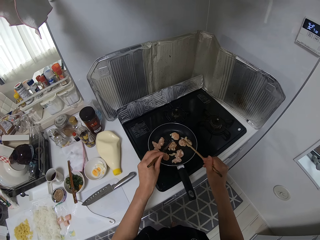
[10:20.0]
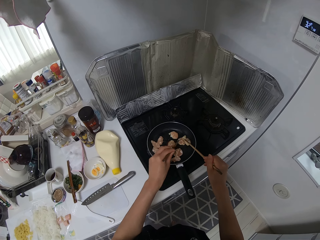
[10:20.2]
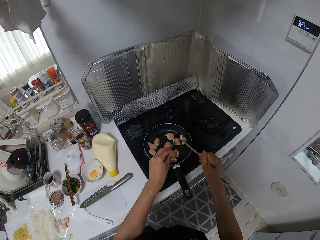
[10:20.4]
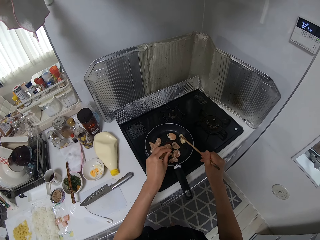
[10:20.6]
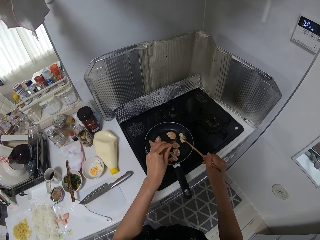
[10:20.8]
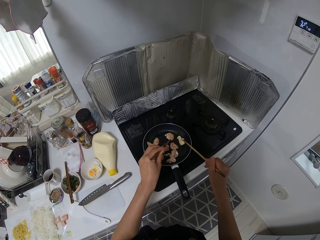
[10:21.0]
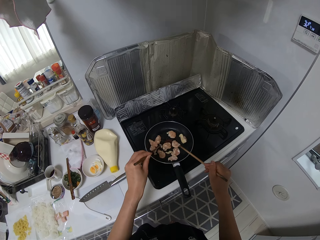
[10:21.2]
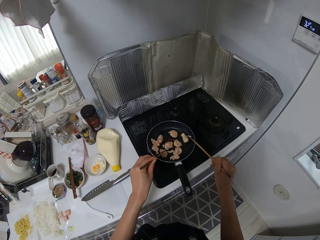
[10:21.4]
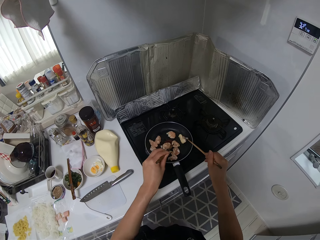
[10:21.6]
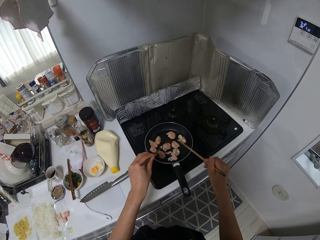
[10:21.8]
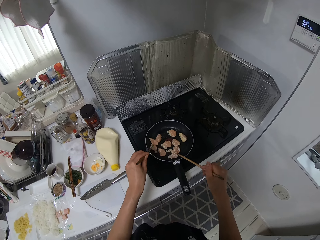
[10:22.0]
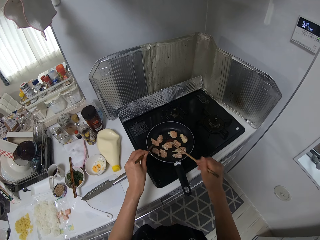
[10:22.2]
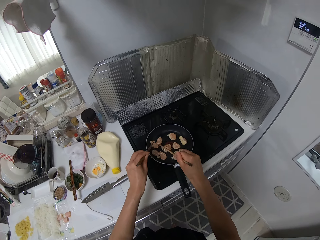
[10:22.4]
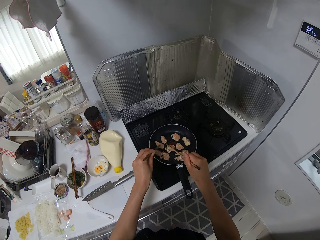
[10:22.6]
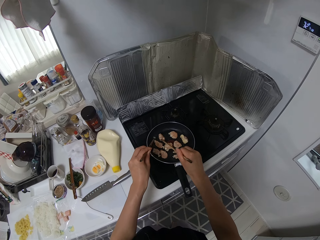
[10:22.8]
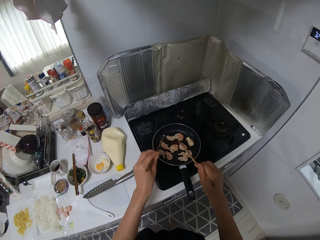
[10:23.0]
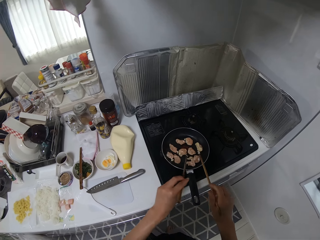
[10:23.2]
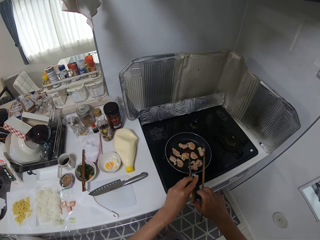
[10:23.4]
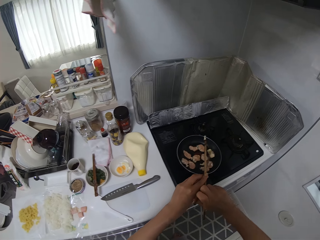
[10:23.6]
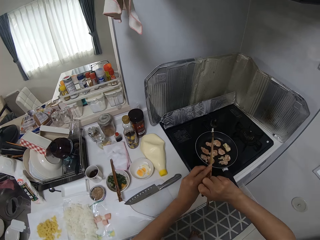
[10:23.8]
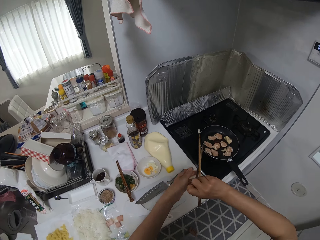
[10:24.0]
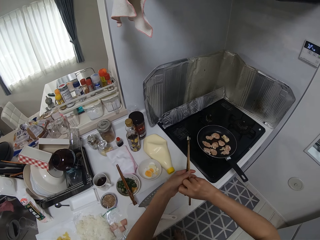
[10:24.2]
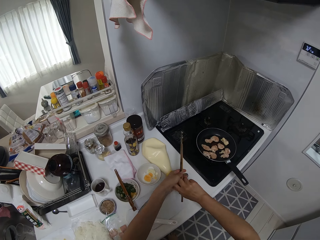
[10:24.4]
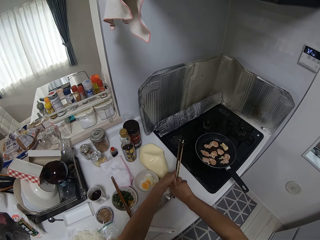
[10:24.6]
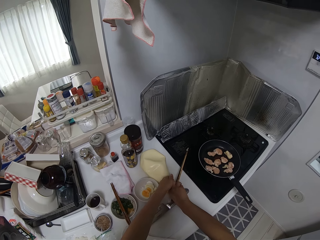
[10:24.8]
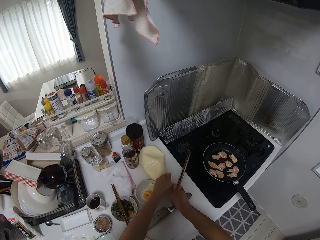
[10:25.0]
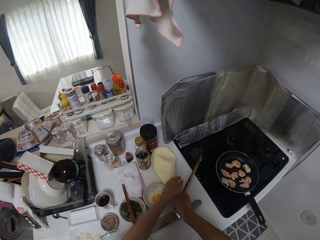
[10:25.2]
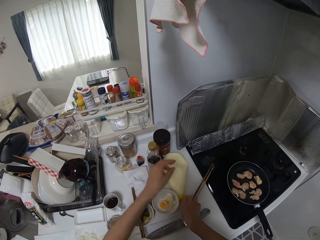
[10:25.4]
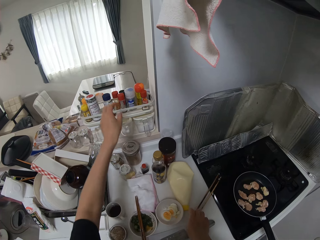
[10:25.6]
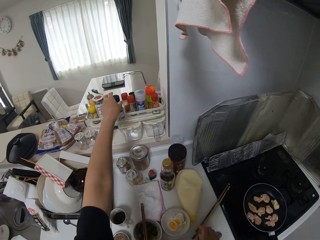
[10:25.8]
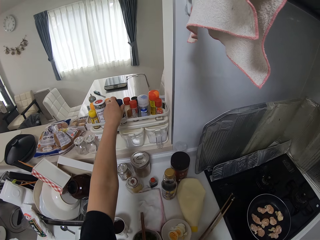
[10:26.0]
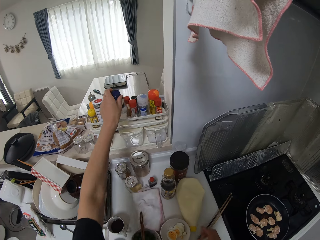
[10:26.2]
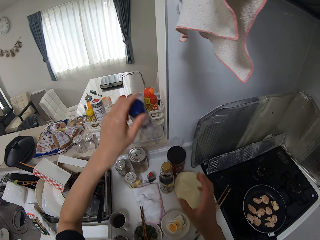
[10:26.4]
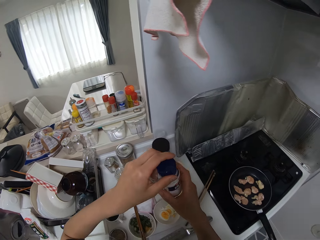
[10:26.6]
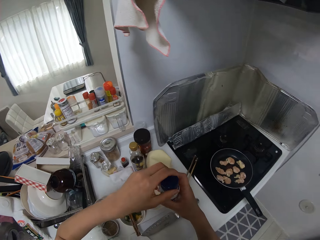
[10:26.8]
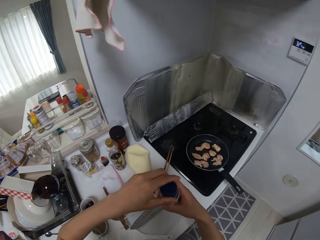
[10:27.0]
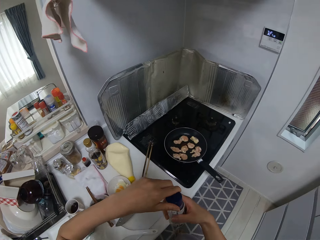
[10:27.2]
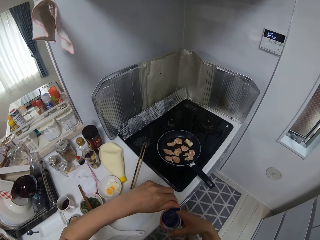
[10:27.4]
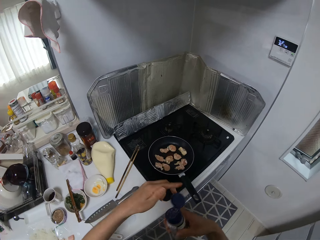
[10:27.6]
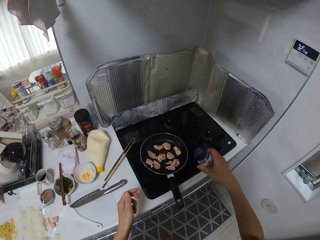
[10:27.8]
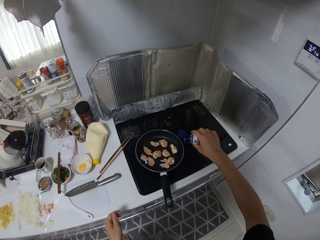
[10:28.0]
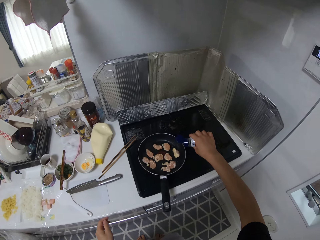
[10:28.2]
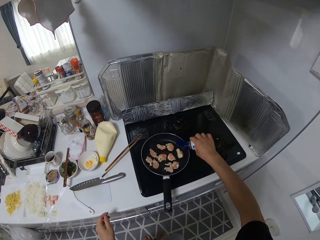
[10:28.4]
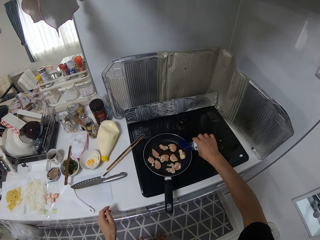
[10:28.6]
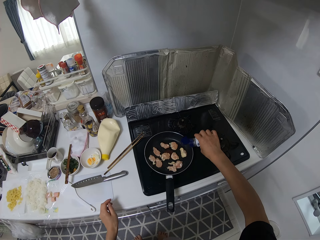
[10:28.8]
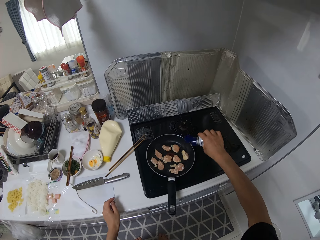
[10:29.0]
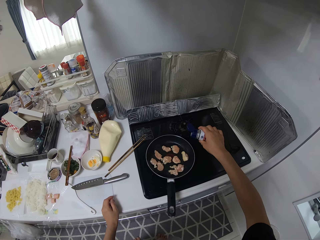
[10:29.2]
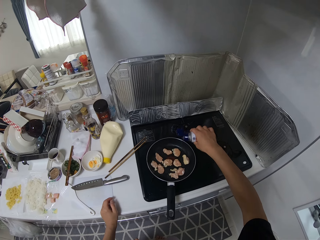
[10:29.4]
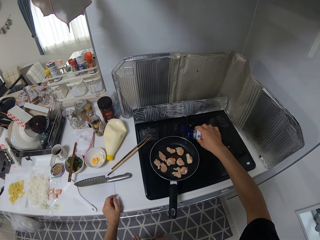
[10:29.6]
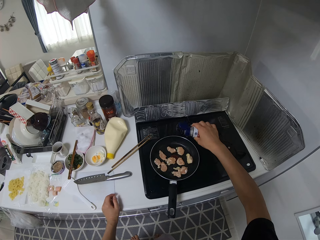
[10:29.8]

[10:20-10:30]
The camera wearer drops the chopsticks on the kitchen surface. She adjusts the bottle on the kitchen surface. She picks up a salt bottle from the rack with her left hand. She opens the bottle with her left hand. She pours powder from the bottle into the pan.

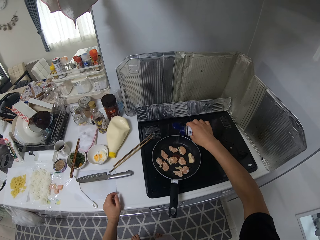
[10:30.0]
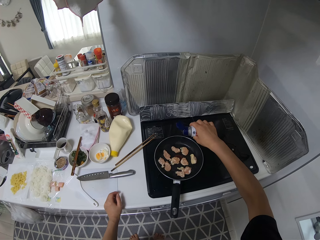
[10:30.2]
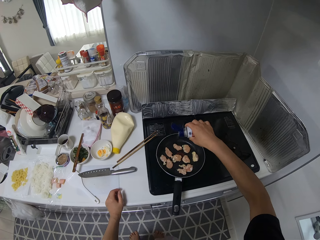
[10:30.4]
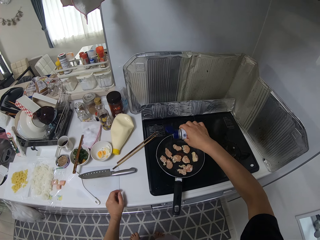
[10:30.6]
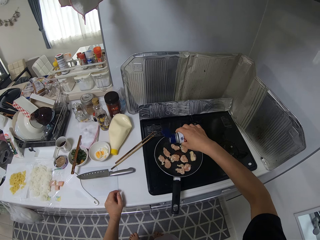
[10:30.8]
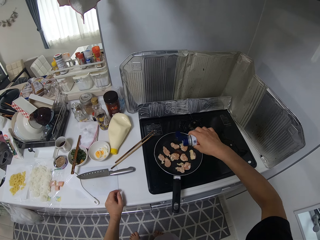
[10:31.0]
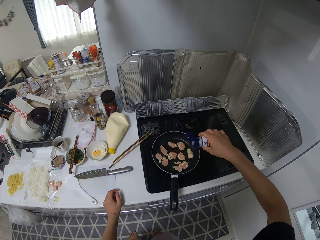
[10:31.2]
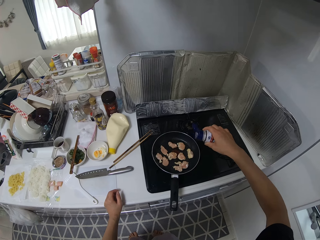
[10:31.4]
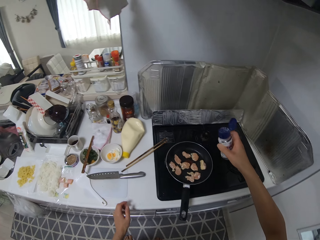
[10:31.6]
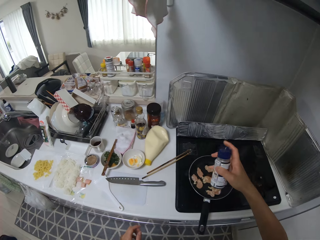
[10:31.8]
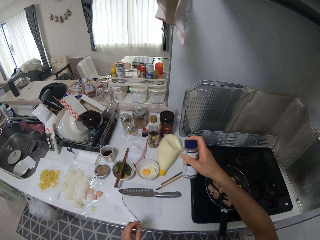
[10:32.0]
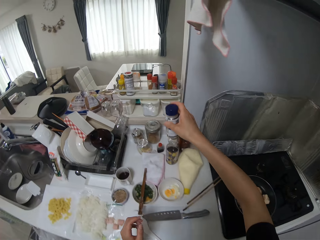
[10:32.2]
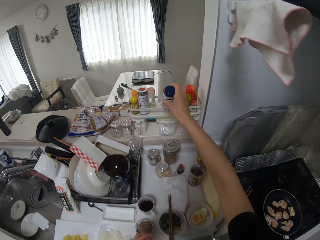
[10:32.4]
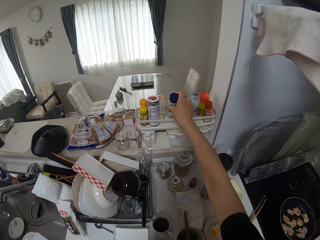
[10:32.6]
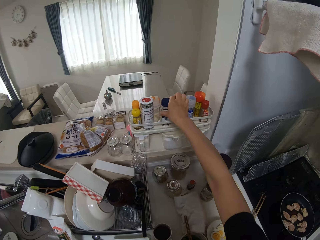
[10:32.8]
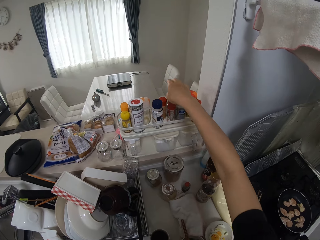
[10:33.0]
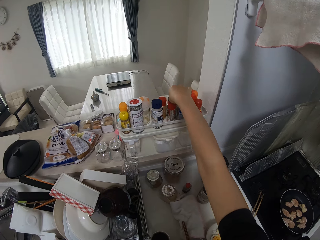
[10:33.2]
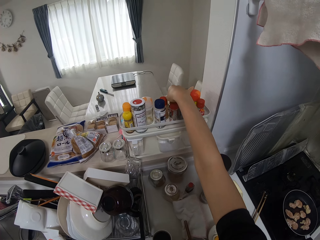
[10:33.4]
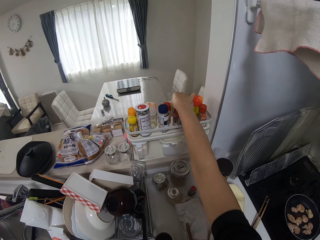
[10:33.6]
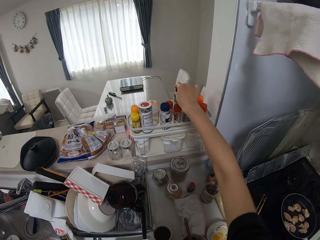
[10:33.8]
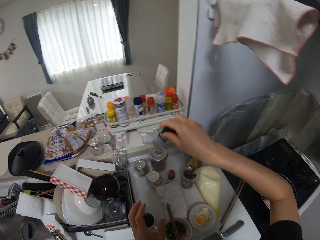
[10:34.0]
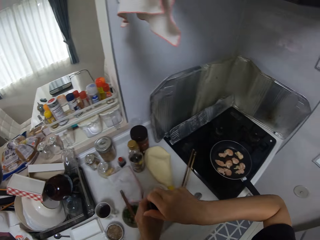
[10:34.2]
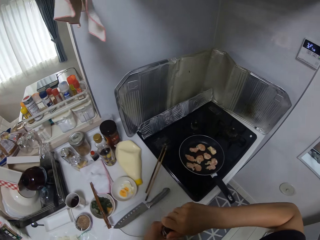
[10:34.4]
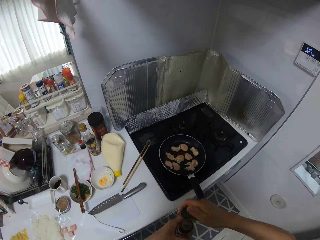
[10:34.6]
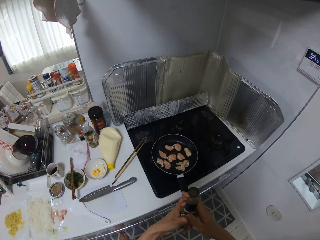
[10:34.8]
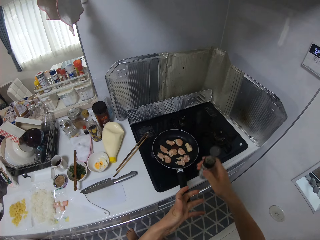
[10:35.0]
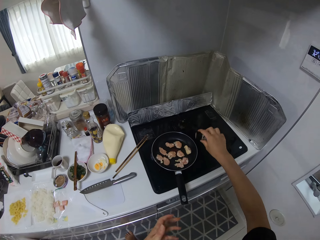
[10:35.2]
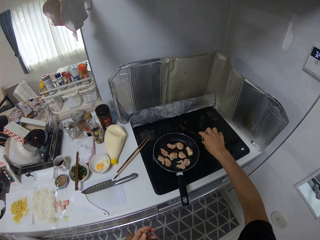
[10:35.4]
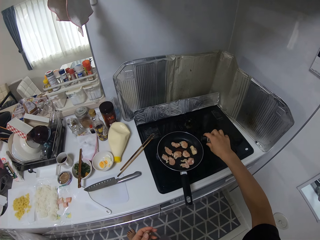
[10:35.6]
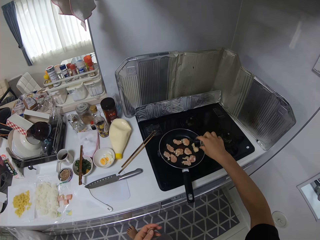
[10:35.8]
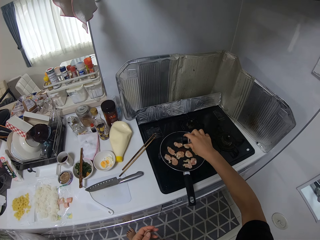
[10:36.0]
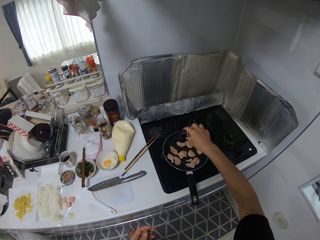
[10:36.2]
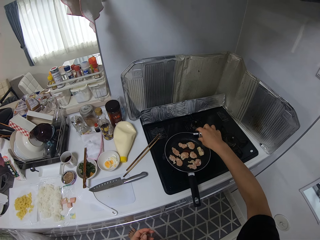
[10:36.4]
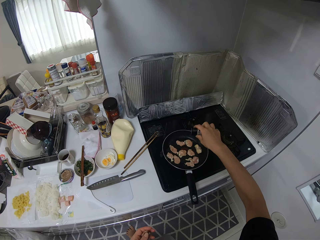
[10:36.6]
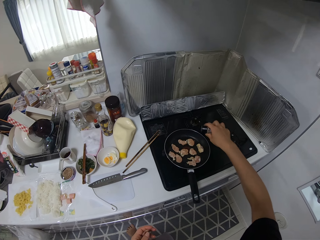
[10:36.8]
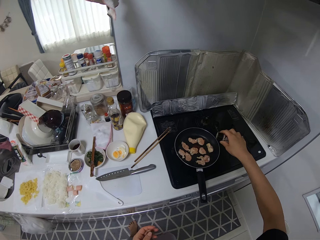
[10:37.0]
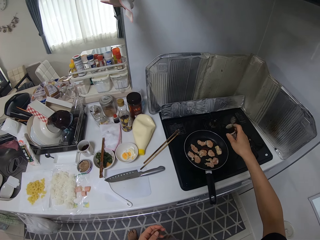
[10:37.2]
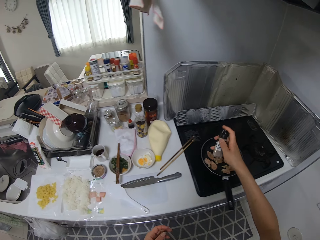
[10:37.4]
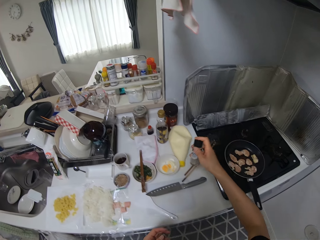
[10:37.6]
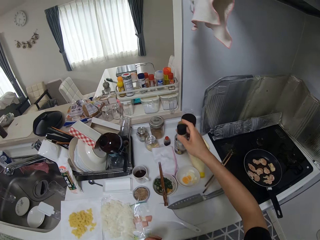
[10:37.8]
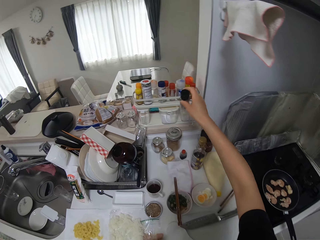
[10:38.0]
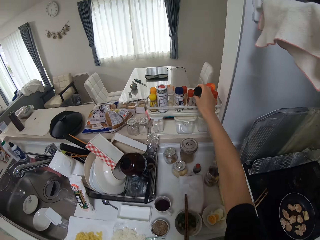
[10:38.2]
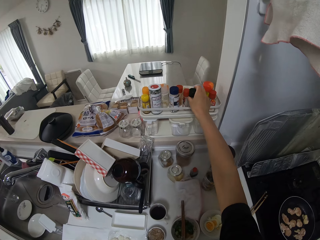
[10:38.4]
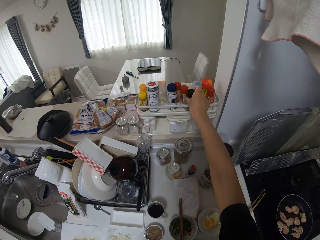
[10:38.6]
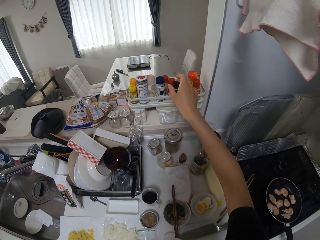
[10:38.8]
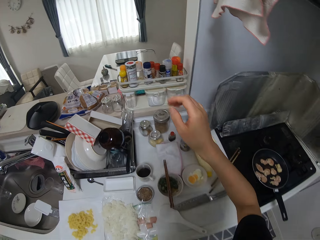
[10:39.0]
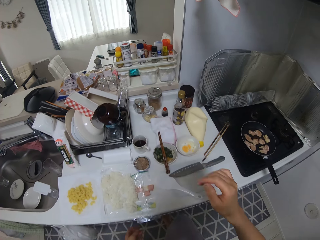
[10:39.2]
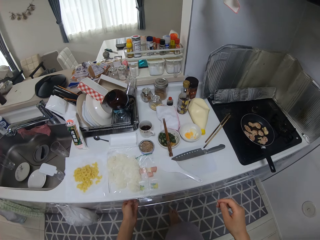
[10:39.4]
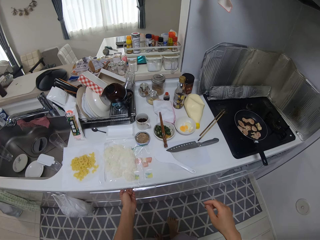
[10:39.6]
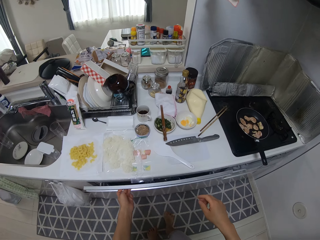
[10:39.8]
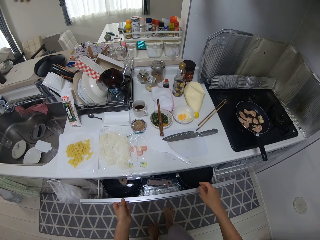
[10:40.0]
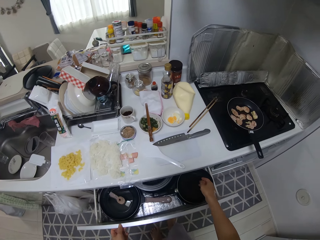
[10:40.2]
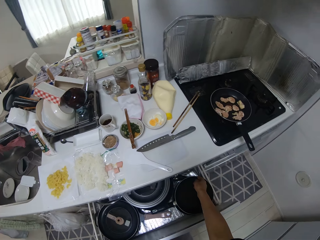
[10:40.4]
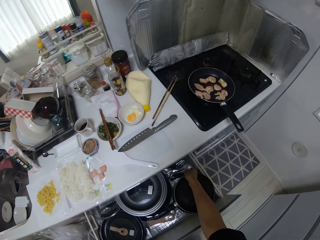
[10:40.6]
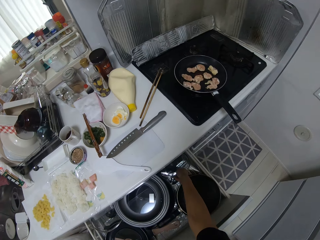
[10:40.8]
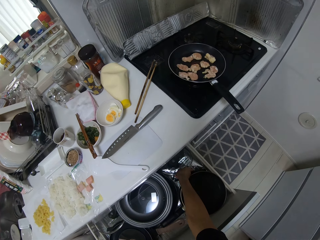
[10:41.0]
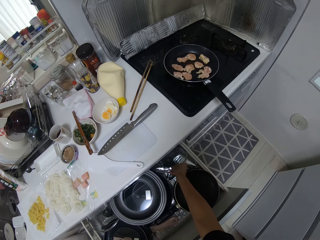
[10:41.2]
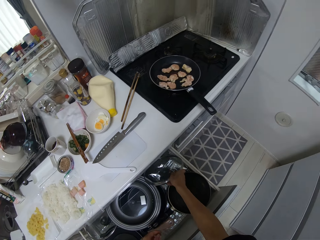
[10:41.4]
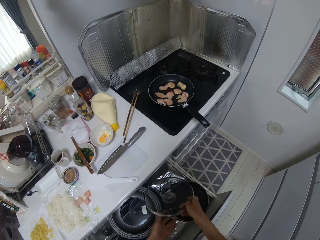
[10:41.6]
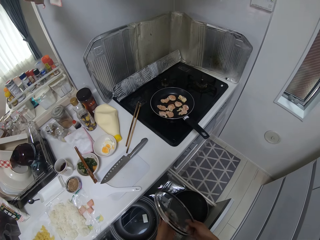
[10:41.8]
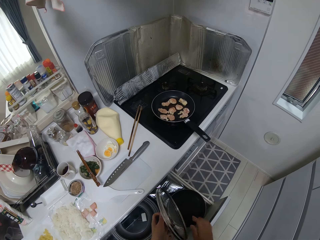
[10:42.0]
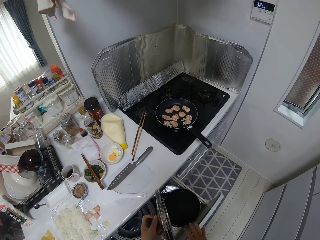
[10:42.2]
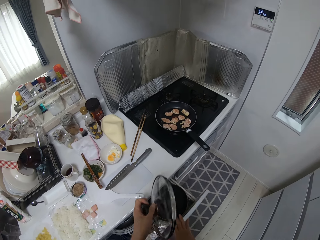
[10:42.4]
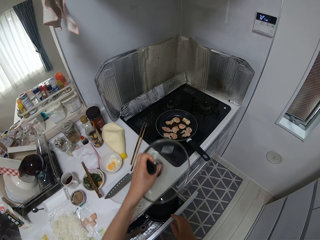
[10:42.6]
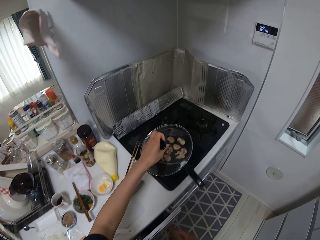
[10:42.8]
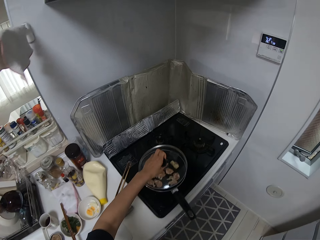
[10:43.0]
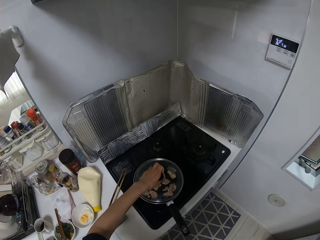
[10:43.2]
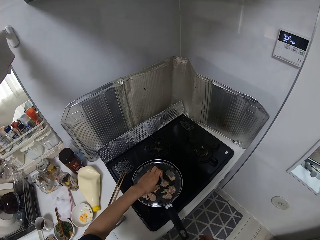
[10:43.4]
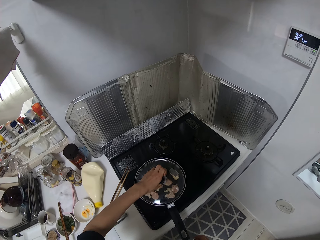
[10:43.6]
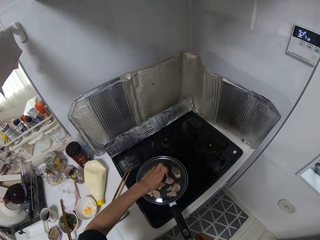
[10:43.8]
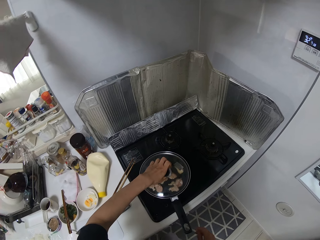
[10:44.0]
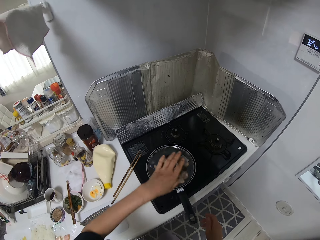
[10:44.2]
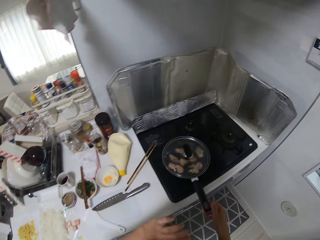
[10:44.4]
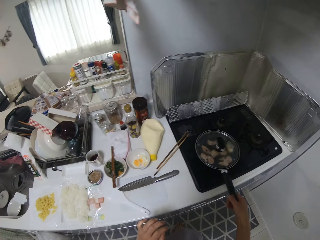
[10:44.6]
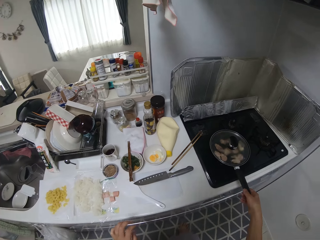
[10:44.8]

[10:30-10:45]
The camera wearer sprinkles the salt on the meat. She drops the bottle on the rack. She picks up another bottle from the container. She opens the bottle with her hands. She pours powder from the bottle into the pan. She closes the bottle. She drops the bottle into the rack. She opens the drawer with her left hand. She picks up a pan lid from the drawer. She closes the drawer with her right hand. She closes the pan with the pan lid.
